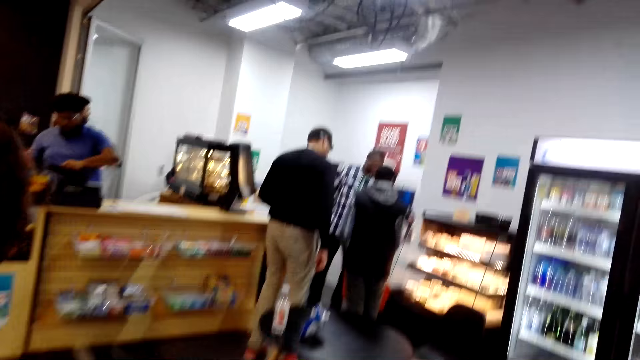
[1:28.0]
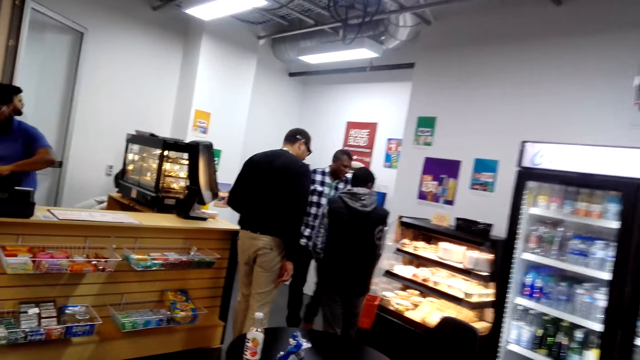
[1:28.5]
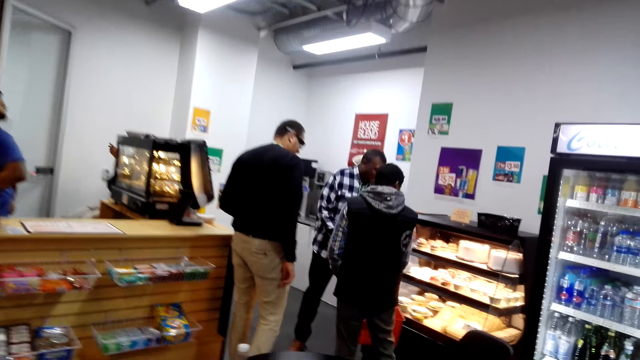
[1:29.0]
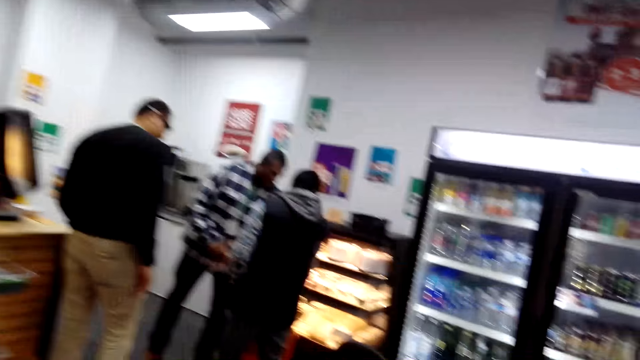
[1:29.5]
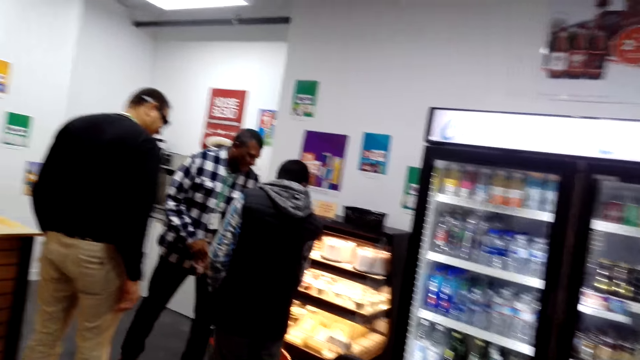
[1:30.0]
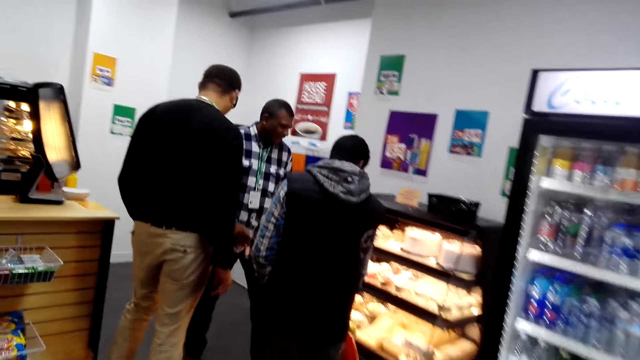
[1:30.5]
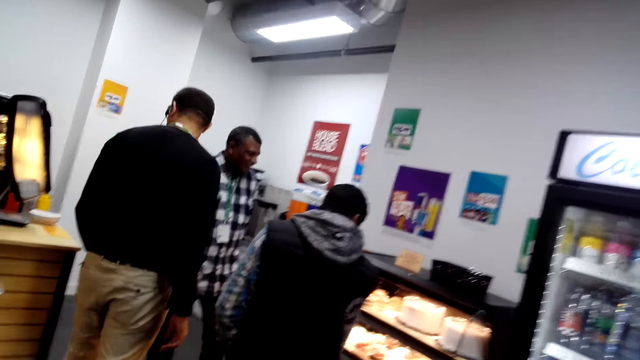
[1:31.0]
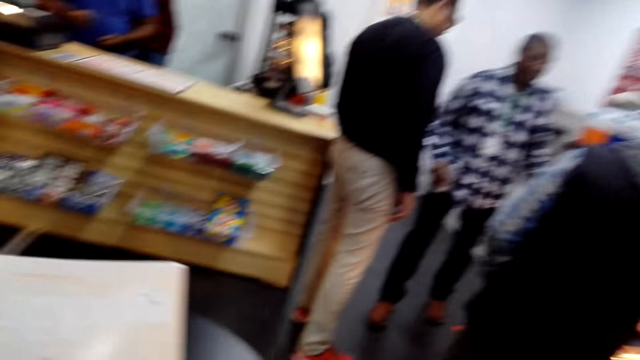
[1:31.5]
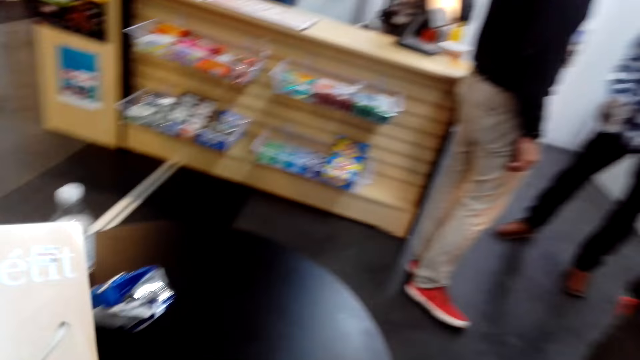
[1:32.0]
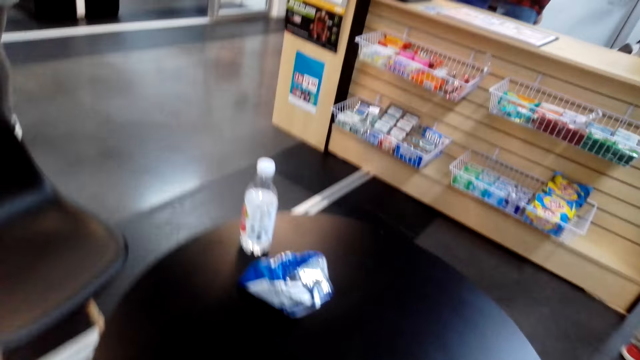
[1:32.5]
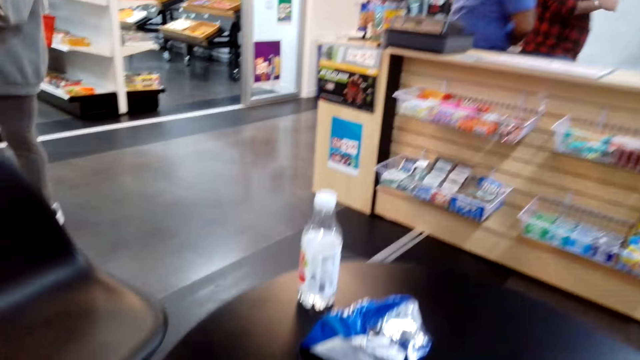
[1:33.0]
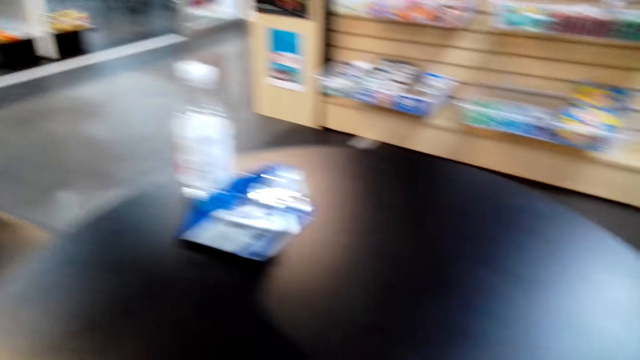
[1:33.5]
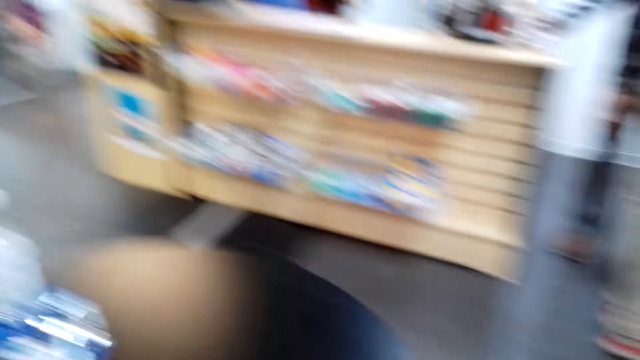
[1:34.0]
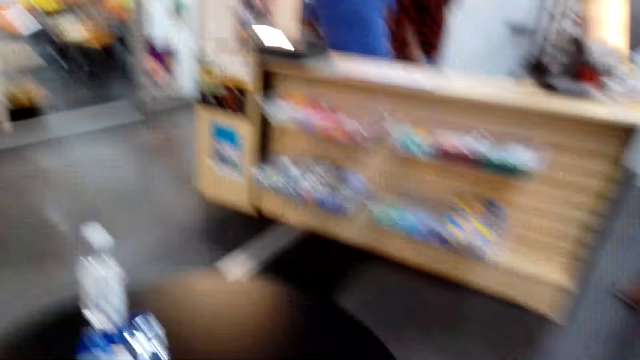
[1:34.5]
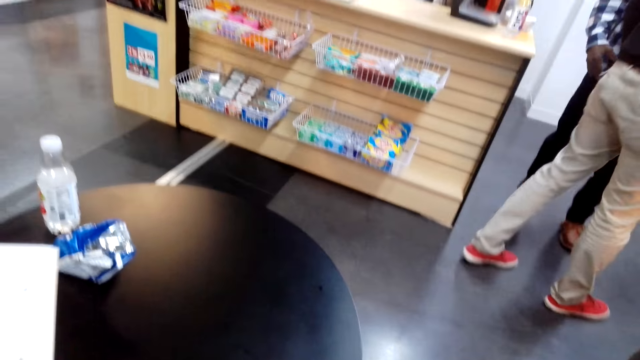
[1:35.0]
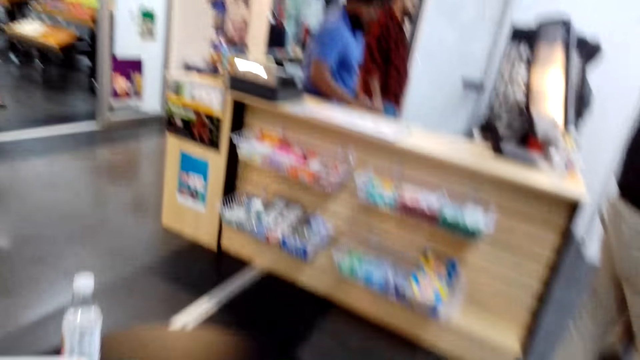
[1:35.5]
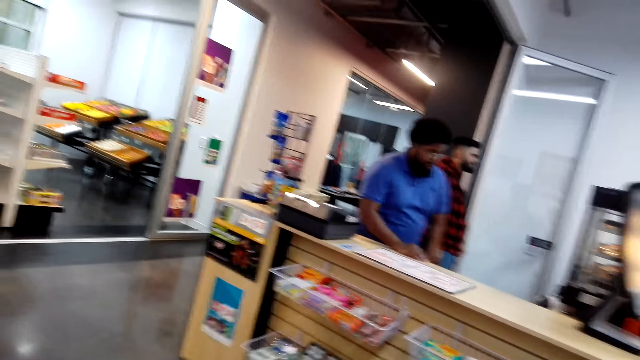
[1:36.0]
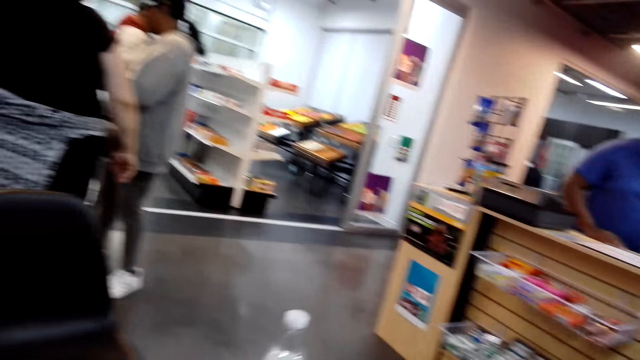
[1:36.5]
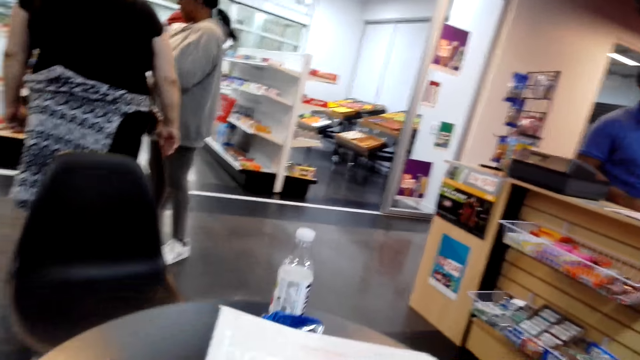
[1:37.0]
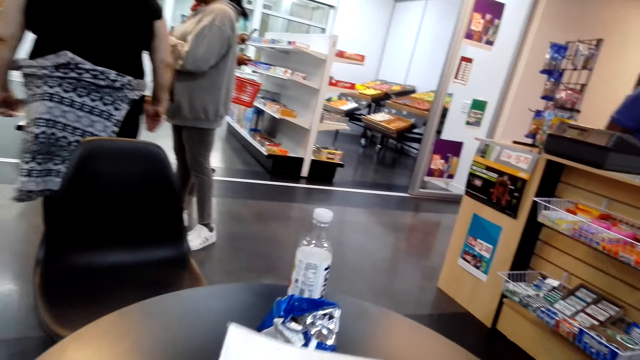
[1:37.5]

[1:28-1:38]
A man walks. The camera wearer looks around. They pick up a magazine. The man moves.

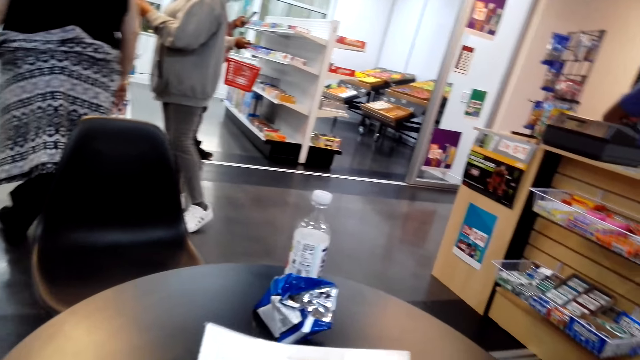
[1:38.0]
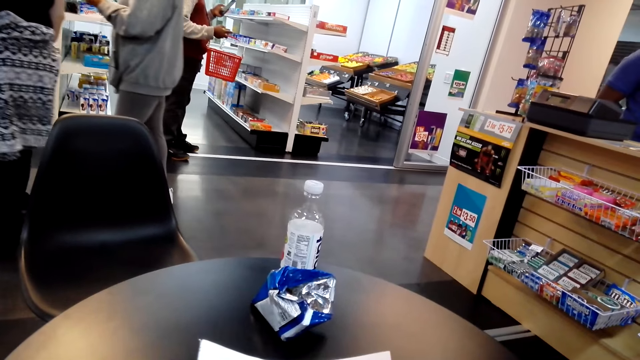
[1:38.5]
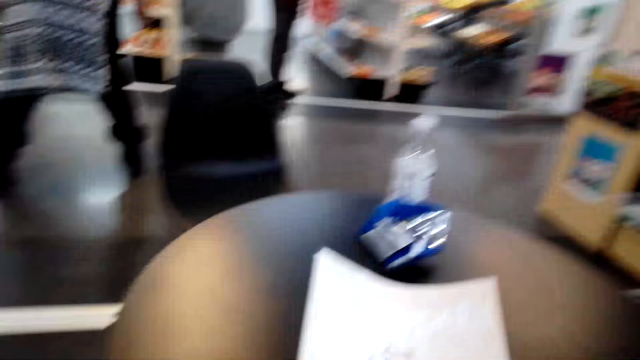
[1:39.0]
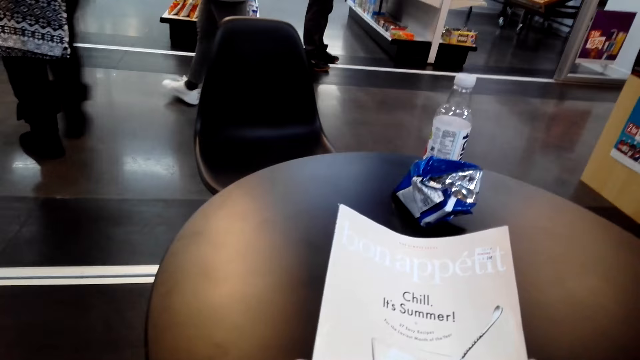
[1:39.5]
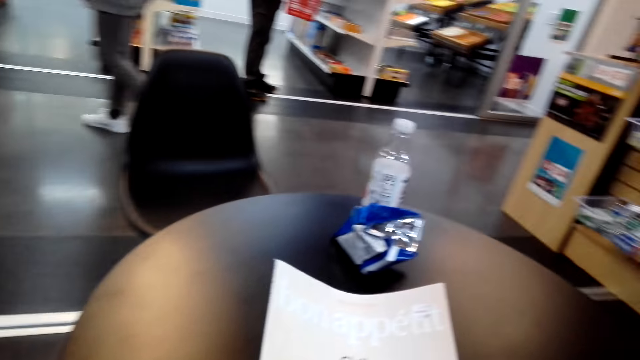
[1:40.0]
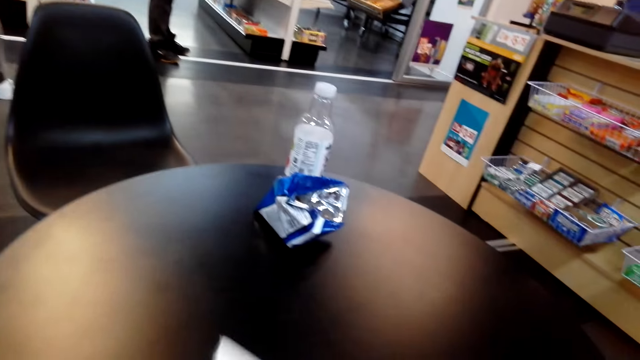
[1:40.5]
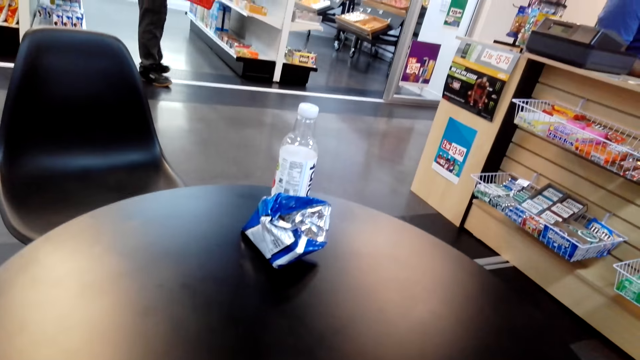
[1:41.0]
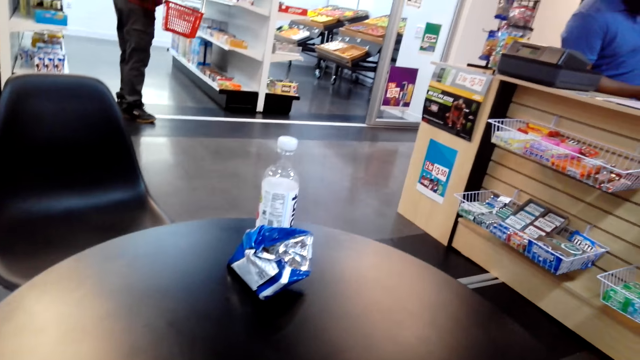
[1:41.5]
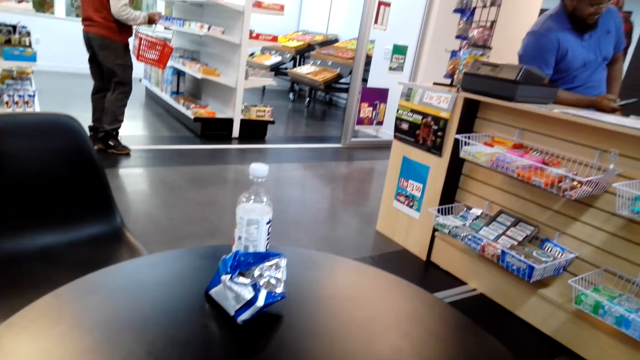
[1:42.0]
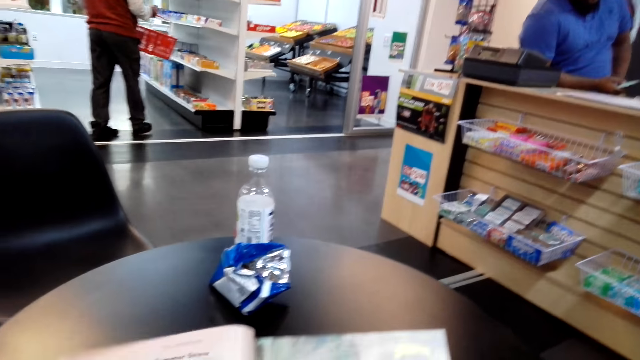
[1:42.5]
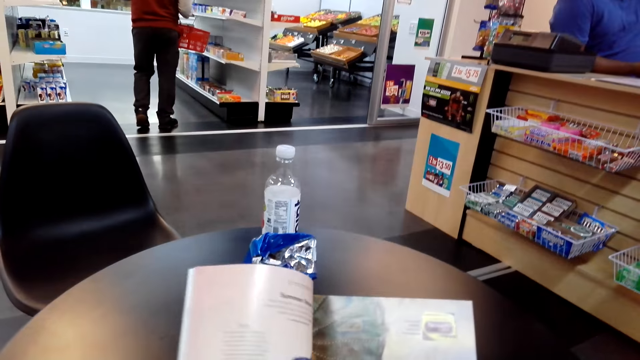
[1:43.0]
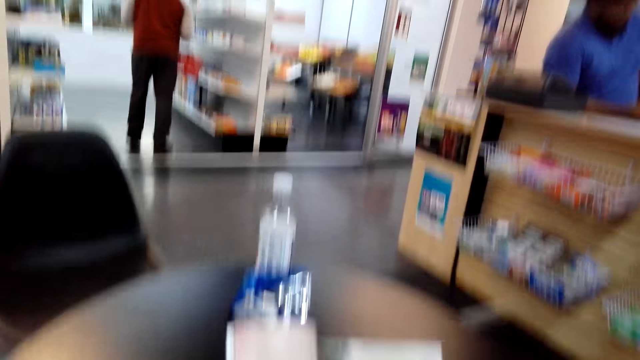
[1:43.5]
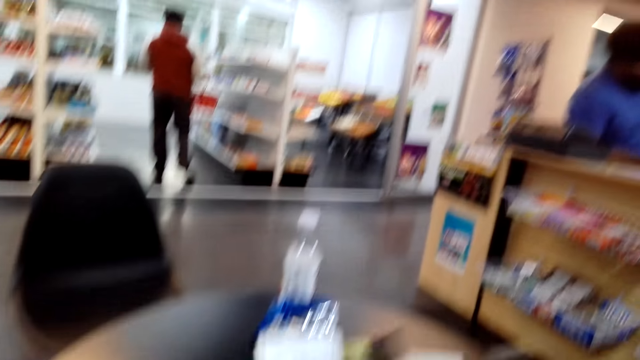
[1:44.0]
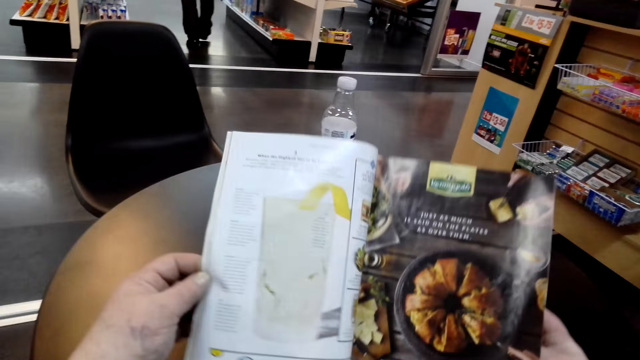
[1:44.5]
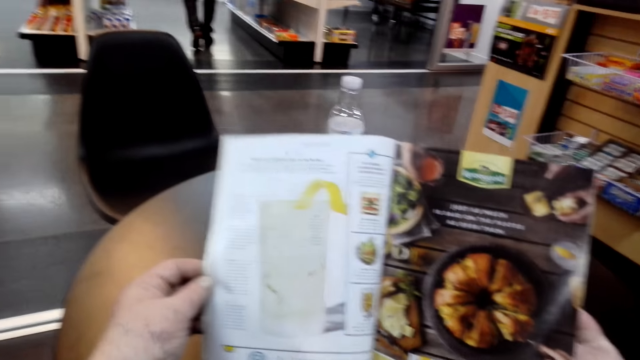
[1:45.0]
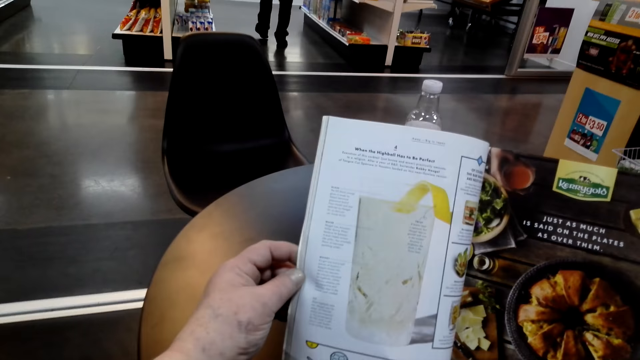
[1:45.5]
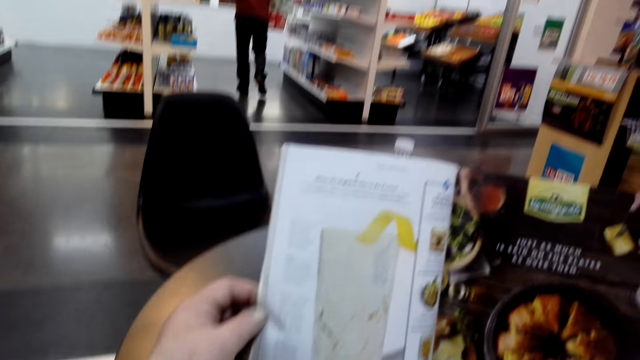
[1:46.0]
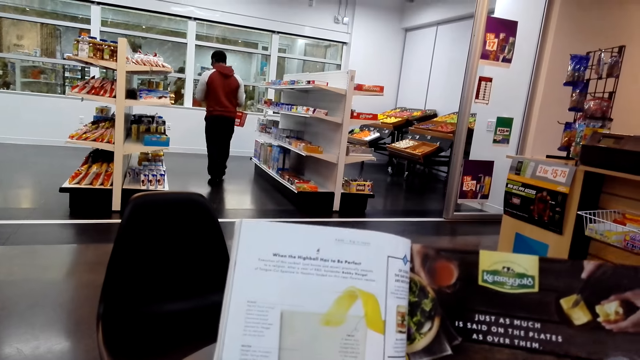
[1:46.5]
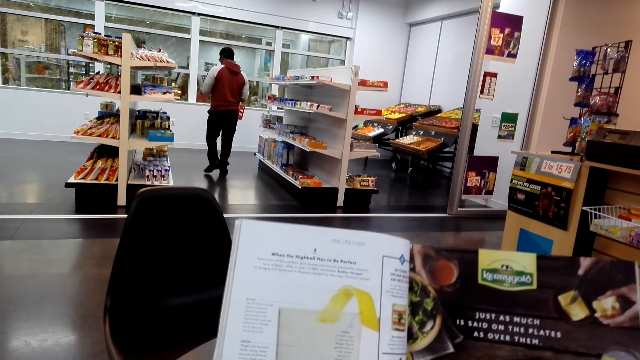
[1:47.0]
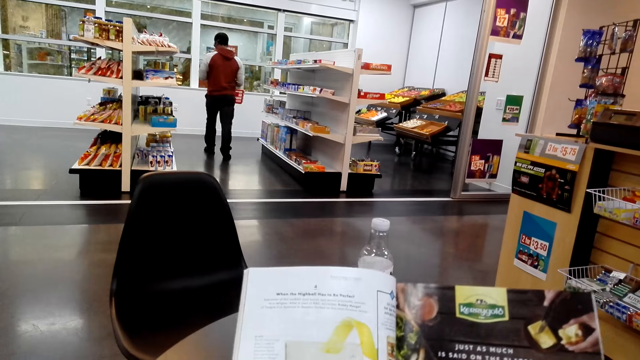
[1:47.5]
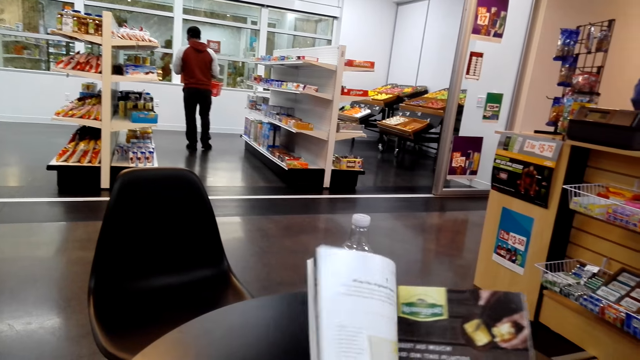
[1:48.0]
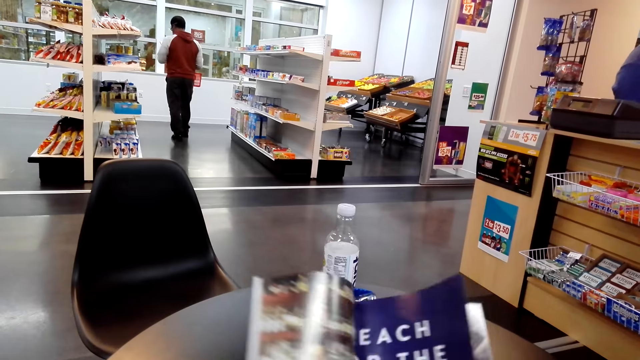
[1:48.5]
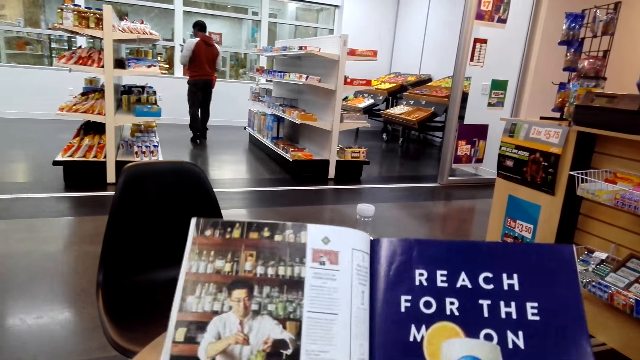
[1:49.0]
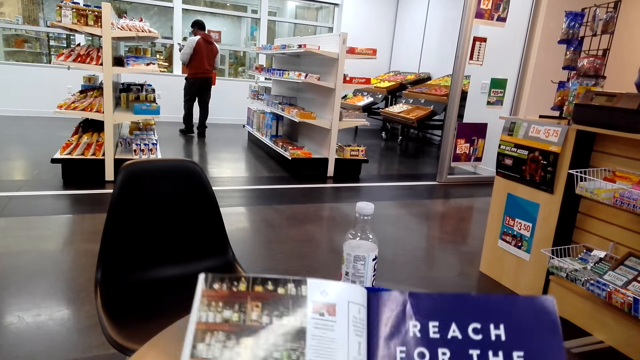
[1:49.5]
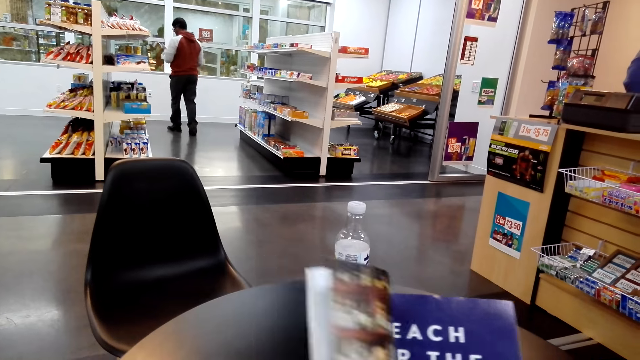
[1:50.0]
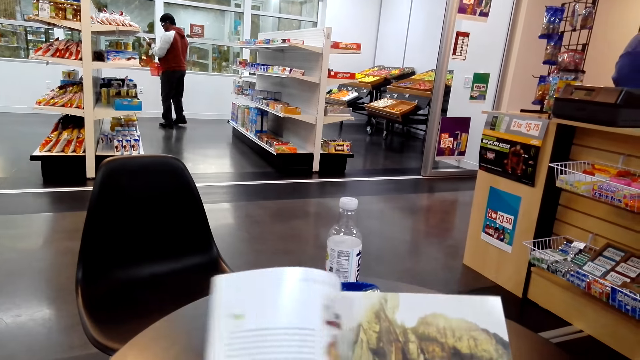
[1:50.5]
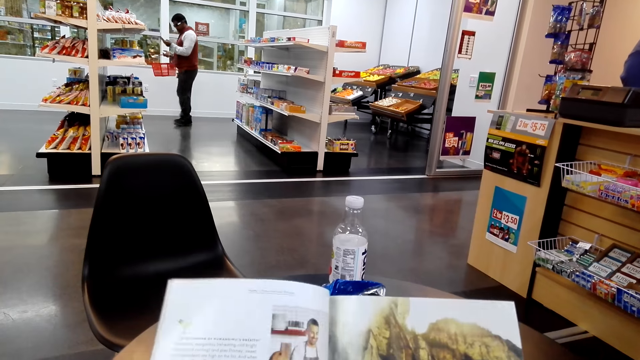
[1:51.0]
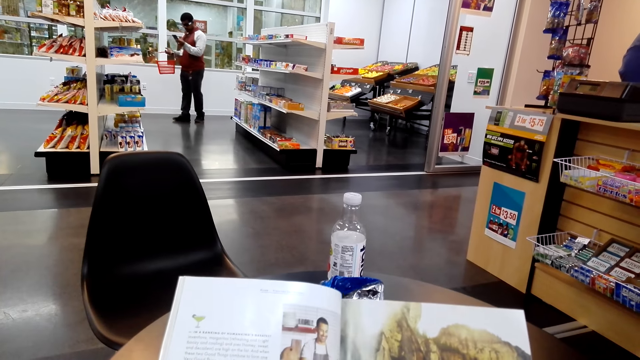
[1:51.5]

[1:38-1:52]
A woman walks. A man walks. The camera wearer holds the magazine. They look around. Another man walks. The camera wearer turns the page. They read the magazine and lift the book. The other man walks. The camera wearer turns the page and looks at the book. They turn the page of the magazine. The other man looks at a phone.
